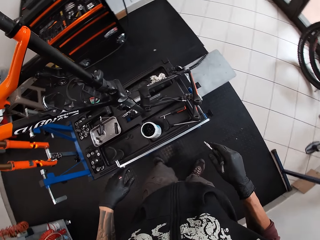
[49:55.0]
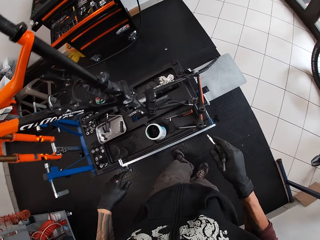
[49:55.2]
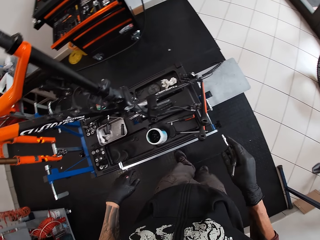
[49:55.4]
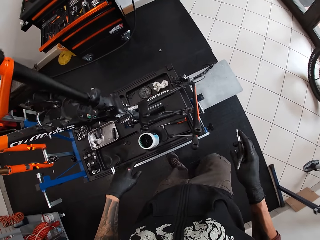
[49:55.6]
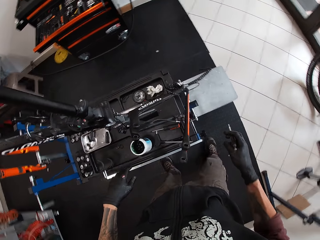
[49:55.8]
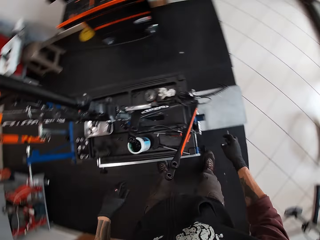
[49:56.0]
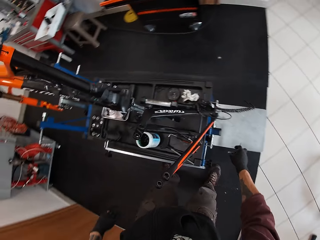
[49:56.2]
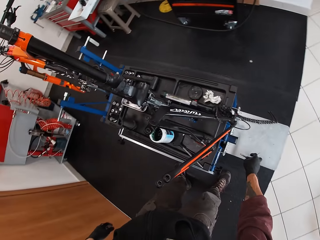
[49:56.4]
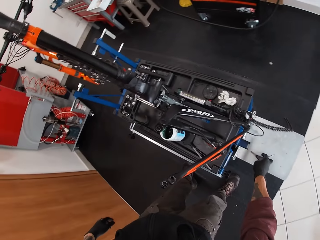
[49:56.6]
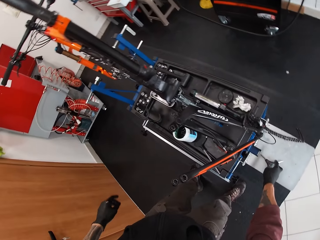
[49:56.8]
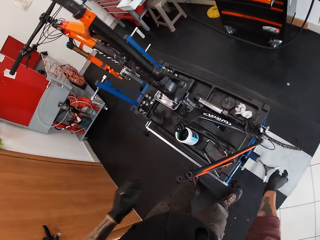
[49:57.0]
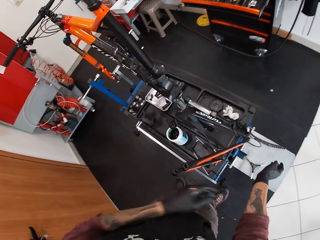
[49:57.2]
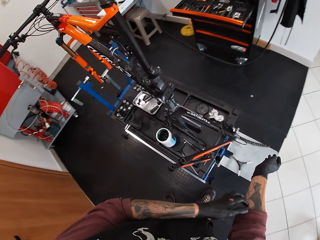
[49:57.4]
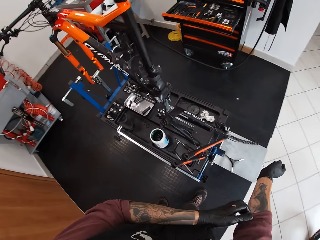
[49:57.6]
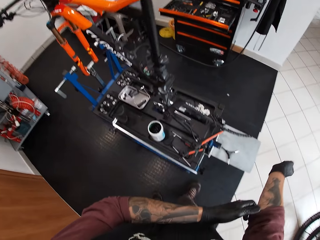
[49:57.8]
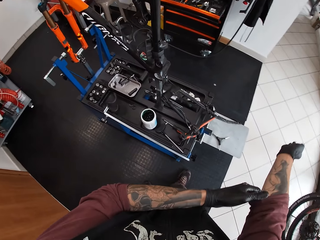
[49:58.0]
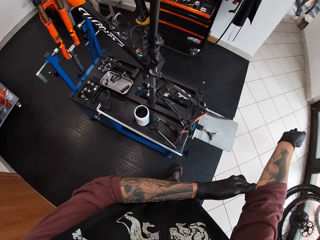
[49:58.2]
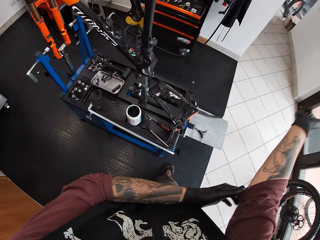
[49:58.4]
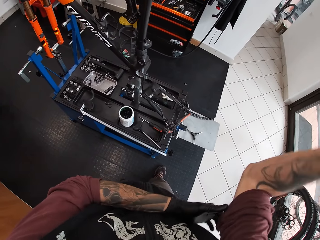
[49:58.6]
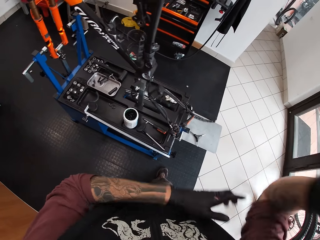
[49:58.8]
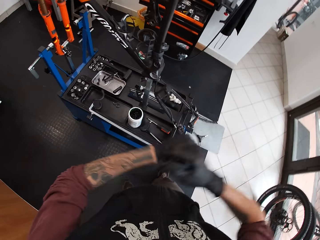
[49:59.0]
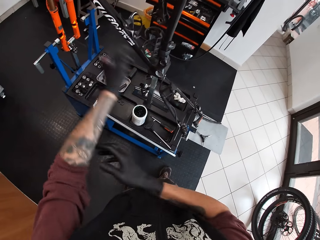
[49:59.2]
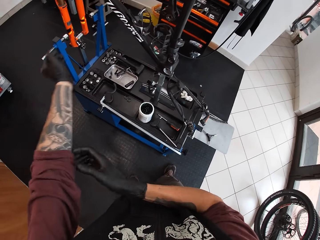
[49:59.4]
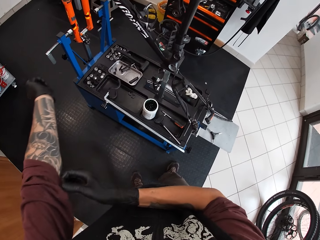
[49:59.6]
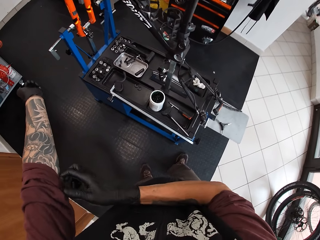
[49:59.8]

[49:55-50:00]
The camera wearer drops the spanner on a lift with his right hand. He stretches his sweater.

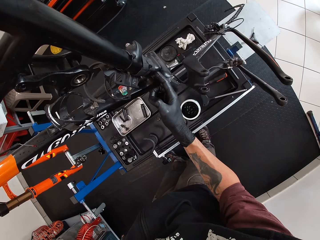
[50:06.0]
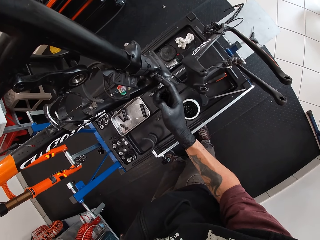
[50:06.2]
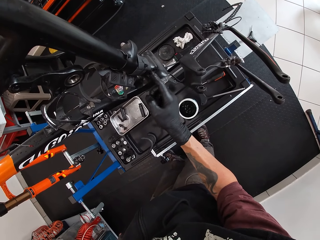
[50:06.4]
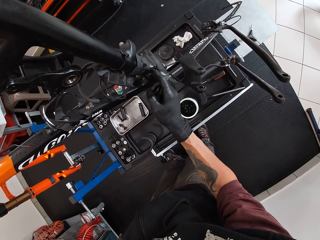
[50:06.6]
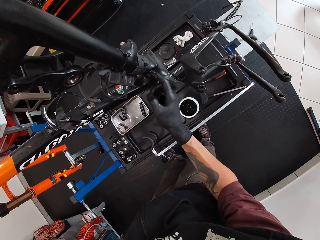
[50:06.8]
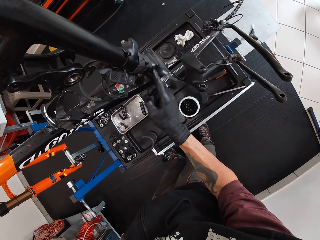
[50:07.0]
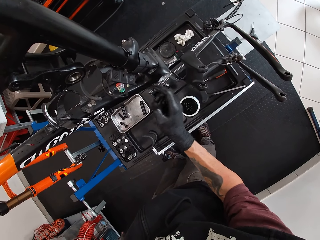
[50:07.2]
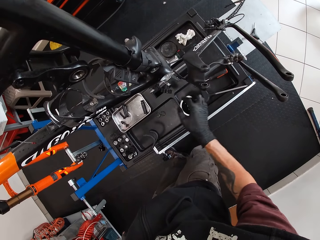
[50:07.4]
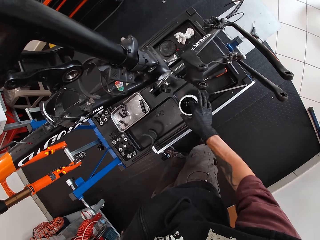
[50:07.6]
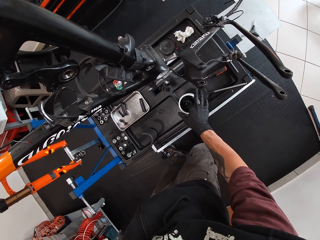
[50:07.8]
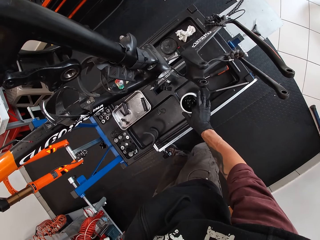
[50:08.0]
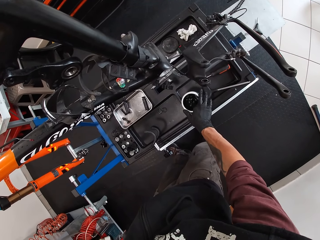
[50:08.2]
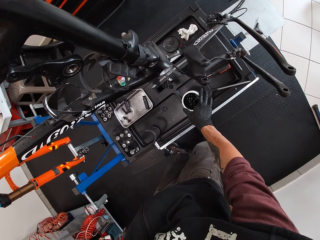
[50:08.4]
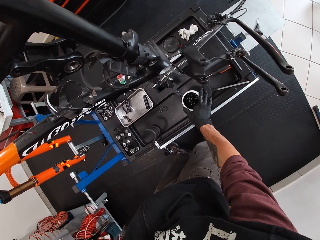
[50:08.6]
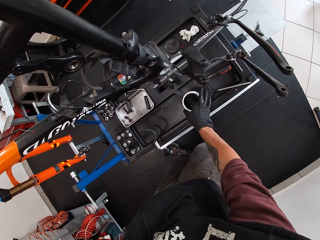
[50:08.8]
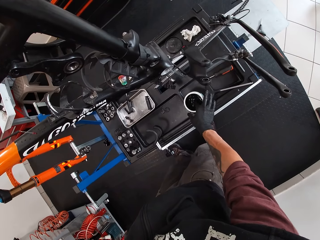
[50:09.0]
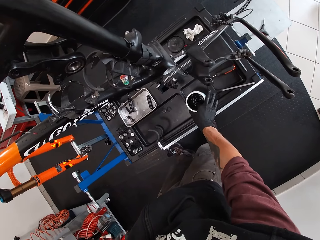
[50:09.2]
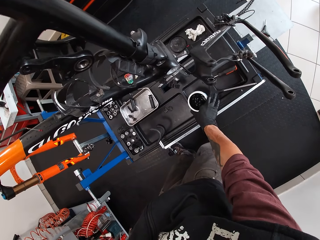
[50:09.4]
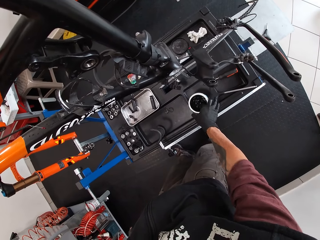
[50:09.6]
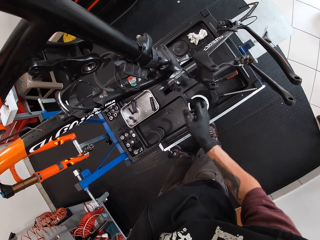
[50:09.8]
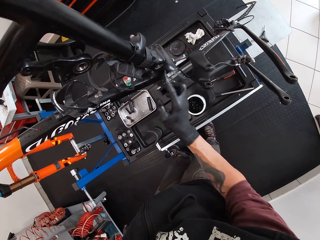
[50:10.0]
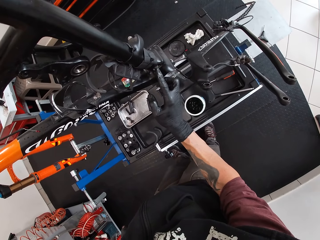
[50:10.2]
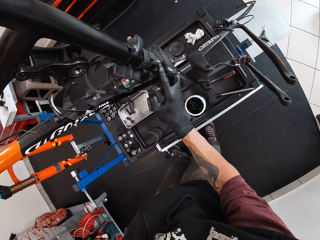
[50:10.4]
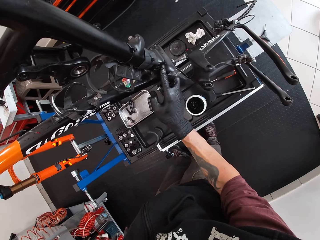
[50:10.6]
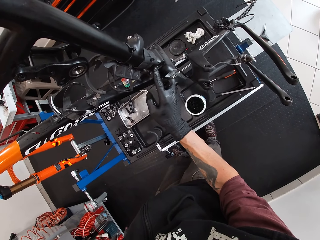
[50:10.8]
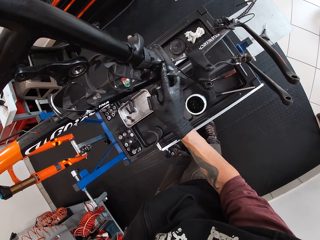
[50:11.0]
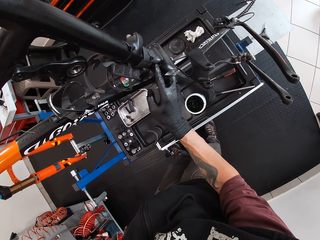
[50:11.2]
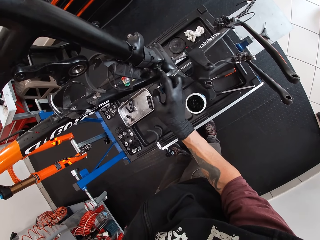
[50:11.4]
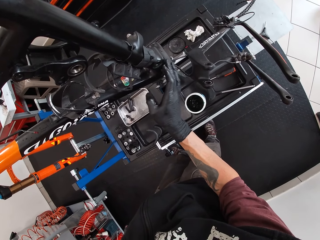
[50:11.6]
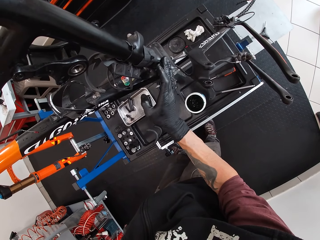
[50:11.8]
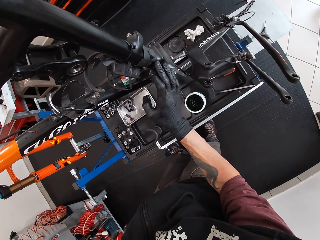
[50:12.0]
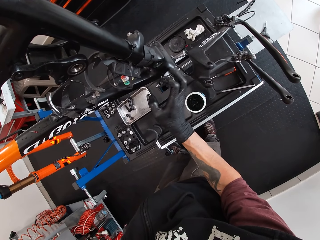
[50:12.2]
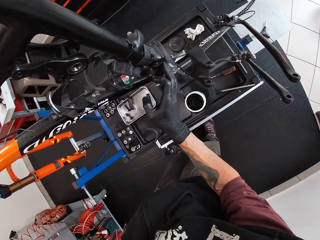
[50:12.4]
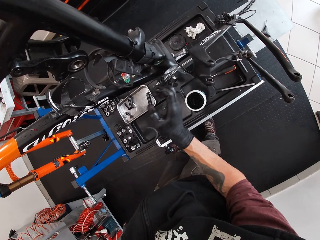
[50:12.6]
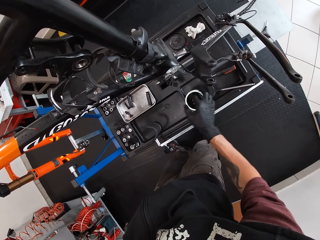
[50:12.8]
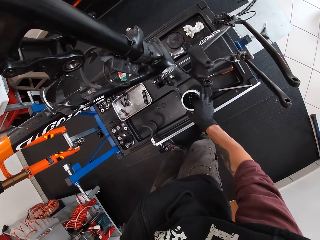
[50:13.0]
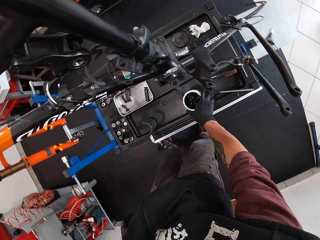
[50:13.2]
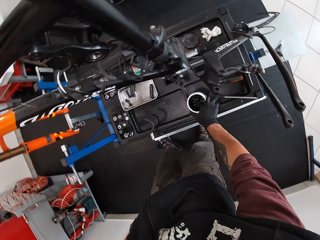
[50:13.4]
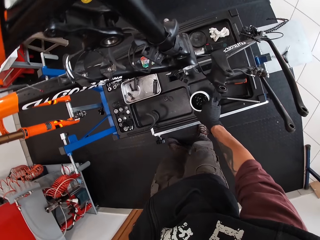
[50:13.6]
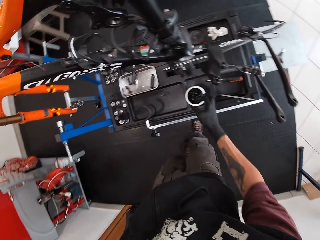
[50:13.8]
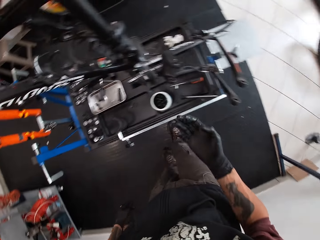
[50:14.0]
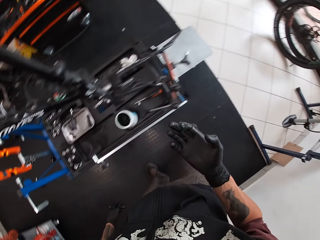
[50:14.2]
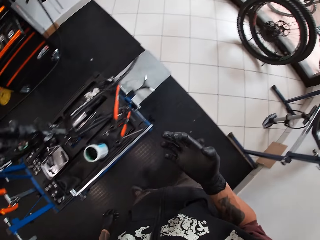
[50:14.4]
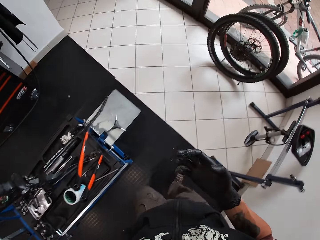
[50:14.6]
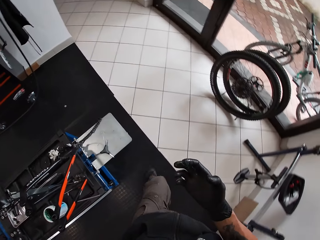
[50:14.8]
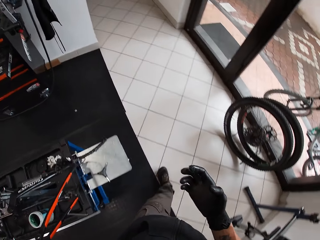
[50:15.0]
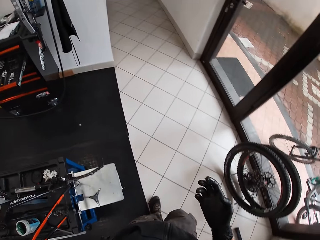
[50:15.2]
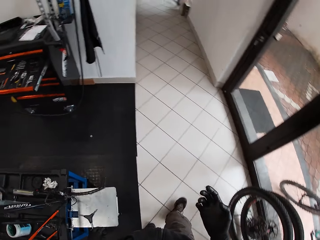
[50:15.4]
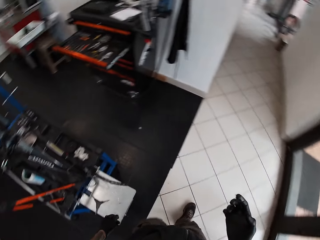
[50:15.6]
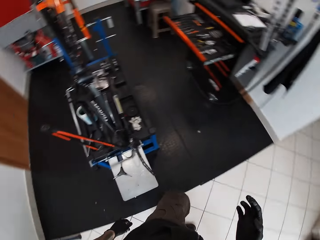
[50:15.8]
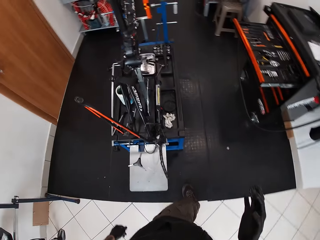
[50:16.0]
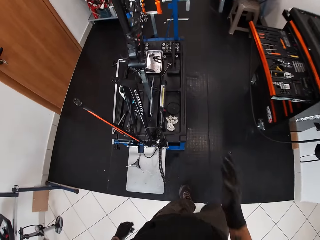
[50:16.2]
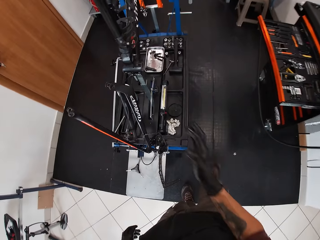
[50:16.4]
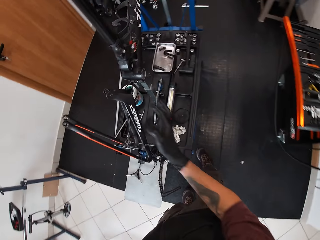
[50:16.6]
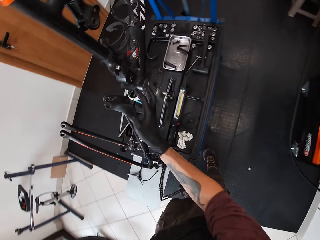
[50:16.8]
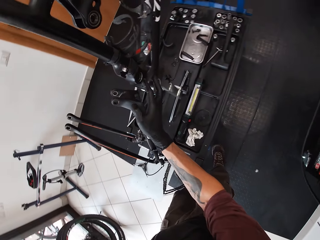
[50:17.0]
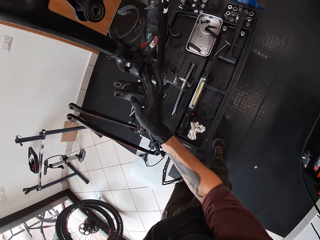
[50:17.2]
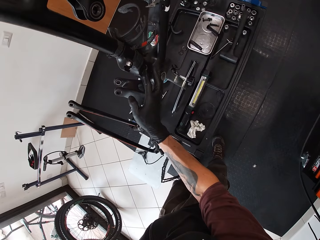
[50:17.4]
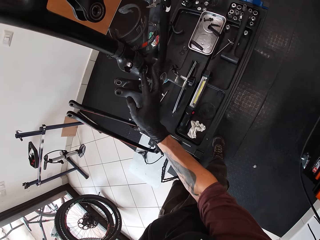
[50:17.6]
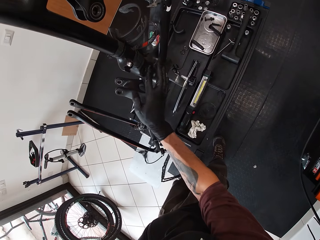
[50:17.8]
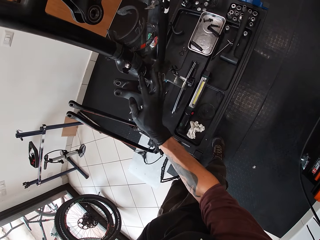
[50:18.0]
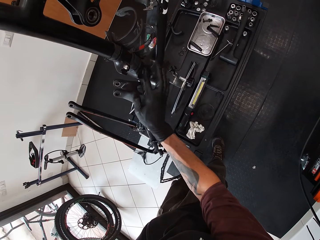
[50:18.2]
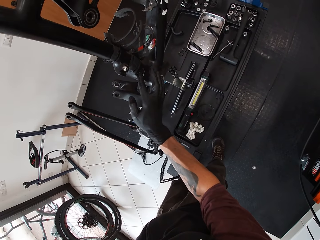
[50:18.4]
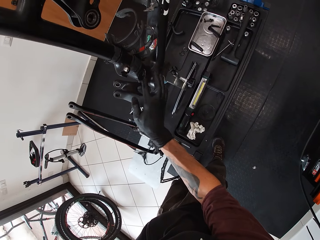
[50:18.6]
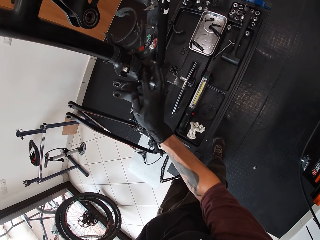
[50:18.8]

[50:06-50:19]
The camera wearer takes the grease from a container on the lift with his right hand. He applies the grease on the bicycle with his right hand. He takes the grease from the container on the lift with his right hand. He applies the grease on the bicycle with his right hand.

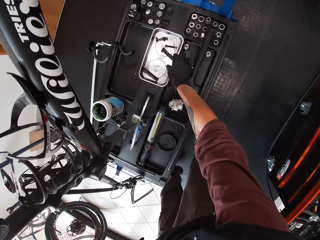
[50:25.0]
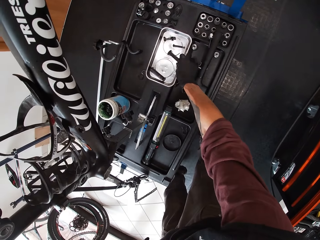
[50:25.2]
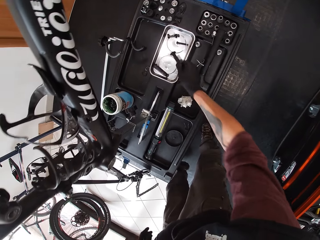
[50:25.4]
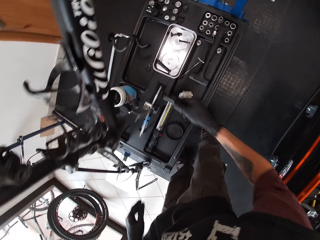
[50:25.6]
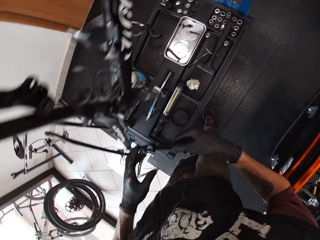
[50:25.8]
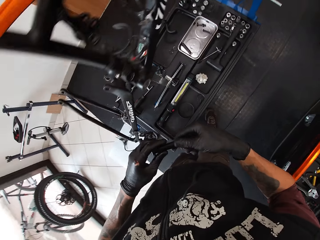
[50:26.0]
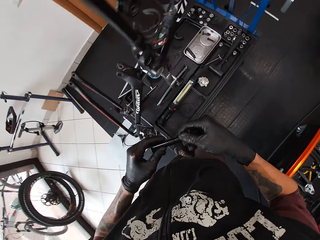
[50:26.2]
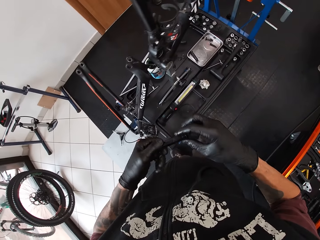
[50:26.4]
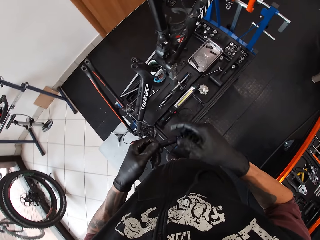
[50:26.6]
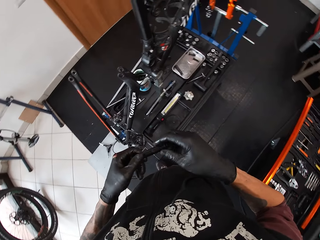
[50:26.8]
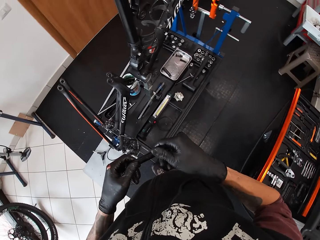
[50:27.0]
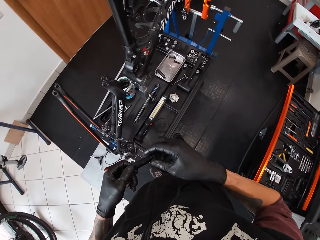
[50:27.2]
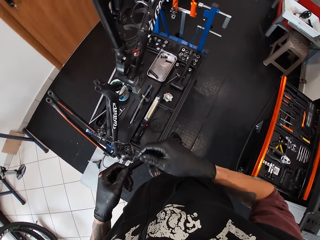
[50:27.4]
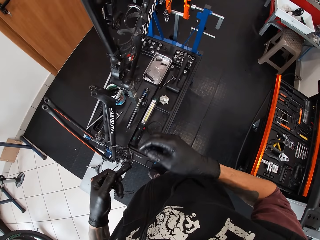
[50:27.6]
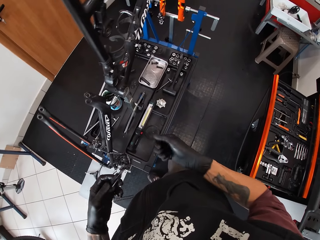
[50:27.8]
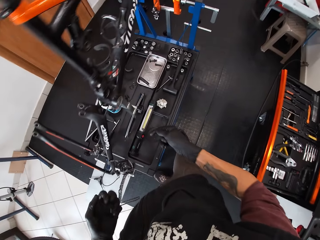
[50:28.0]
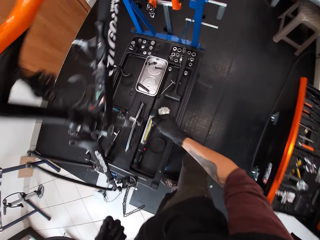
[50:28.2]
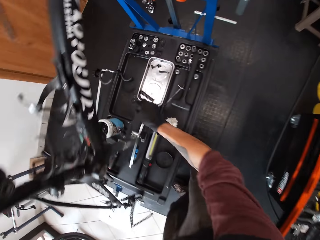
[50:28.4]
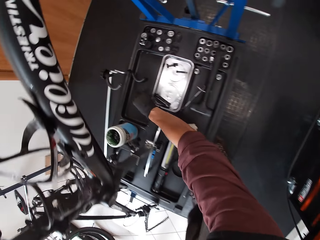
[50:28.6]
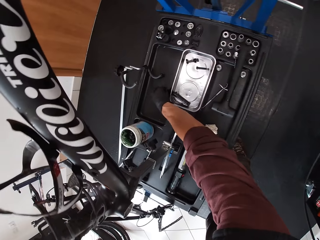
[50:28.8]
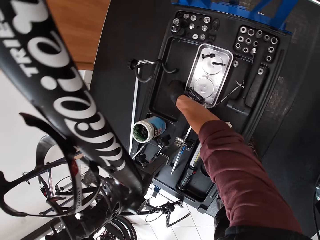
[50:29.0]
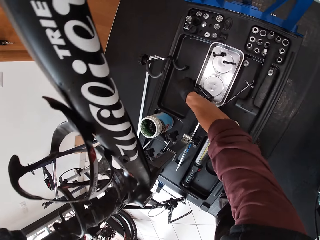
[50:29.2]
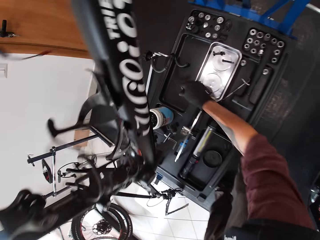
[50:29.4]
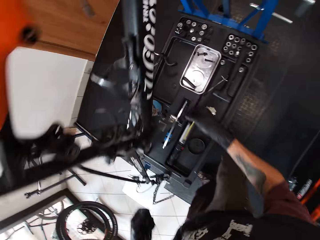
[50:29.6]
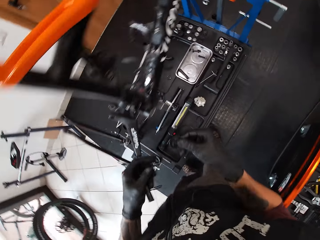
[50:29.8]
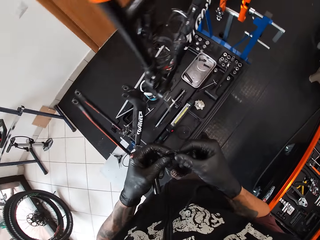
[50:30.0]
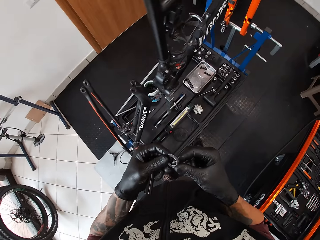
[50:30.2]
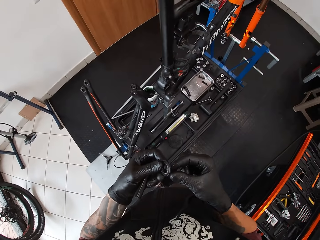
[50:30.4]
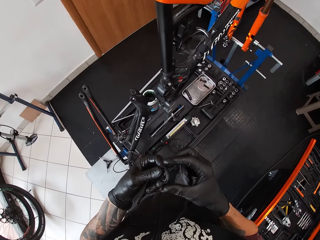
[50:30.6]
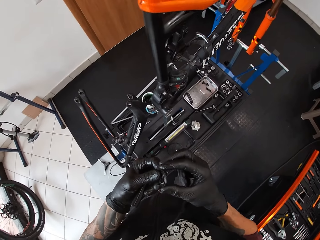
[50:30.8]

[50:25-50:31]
The camera wearer picks a screw from a tray on the lift with his right hand. He holds the screw with both hands. He loosens a nut from the screw with his right hand. He puts the screw on something. He picks a drain plug gasket from the lift with his right hand. He holds the drain plug gasket with both hands.
